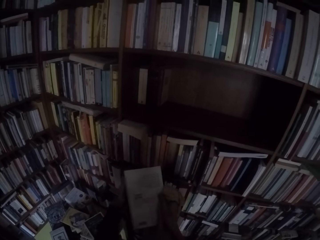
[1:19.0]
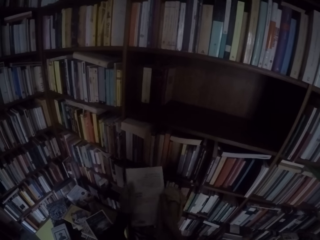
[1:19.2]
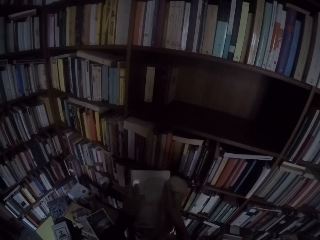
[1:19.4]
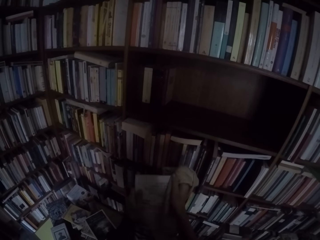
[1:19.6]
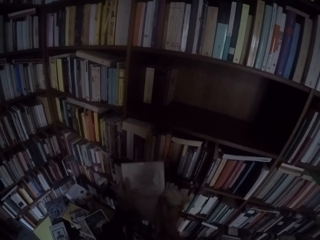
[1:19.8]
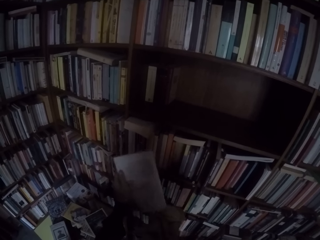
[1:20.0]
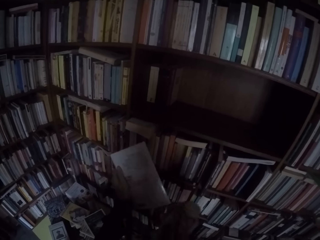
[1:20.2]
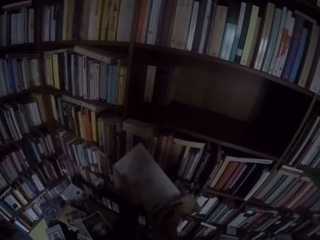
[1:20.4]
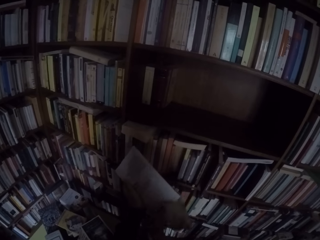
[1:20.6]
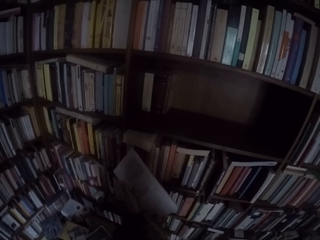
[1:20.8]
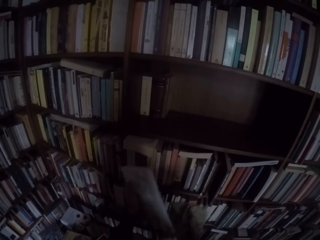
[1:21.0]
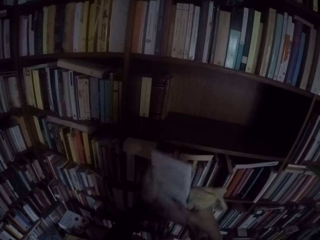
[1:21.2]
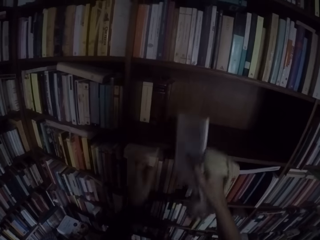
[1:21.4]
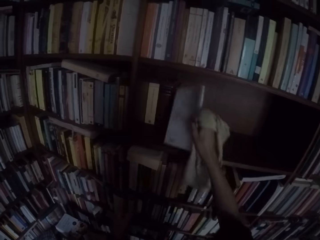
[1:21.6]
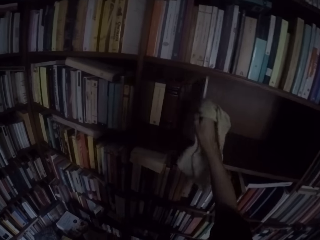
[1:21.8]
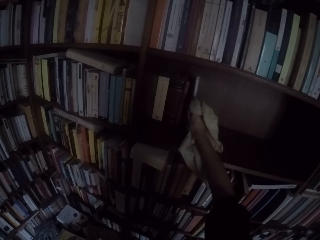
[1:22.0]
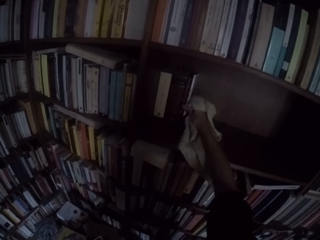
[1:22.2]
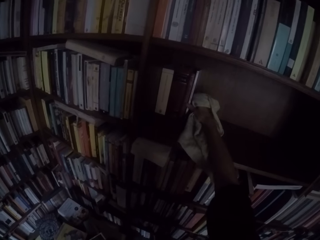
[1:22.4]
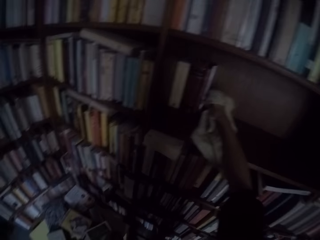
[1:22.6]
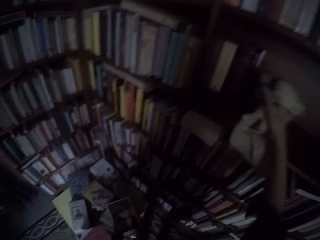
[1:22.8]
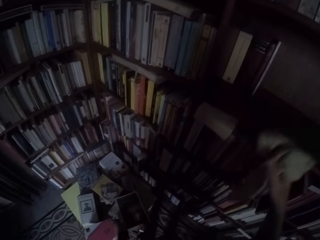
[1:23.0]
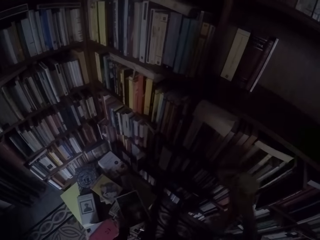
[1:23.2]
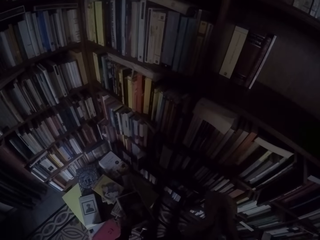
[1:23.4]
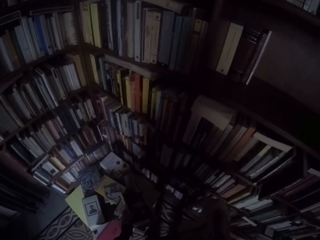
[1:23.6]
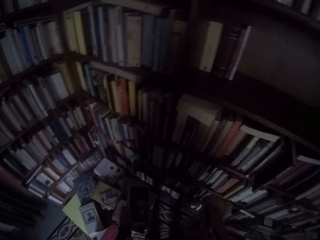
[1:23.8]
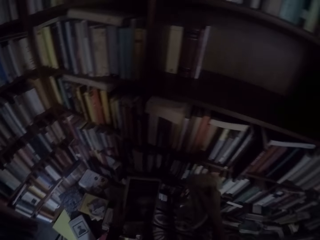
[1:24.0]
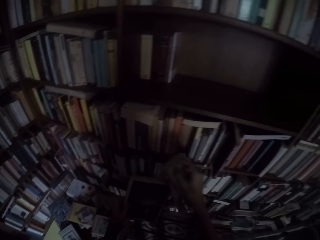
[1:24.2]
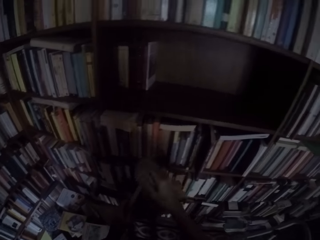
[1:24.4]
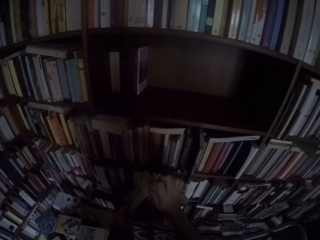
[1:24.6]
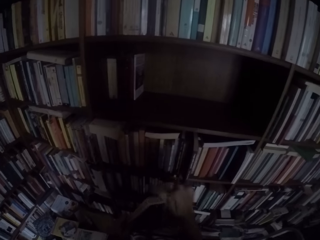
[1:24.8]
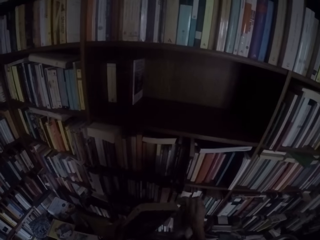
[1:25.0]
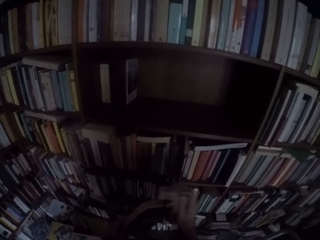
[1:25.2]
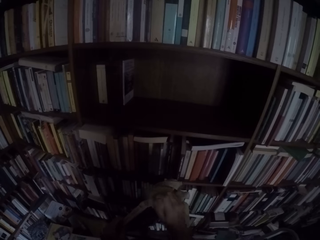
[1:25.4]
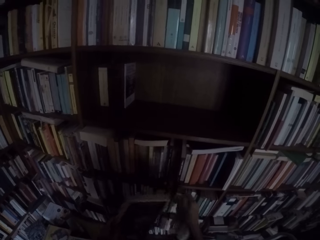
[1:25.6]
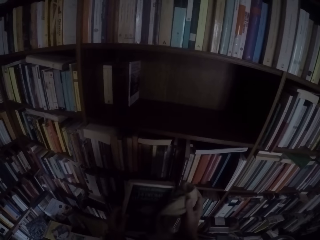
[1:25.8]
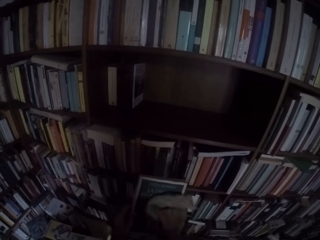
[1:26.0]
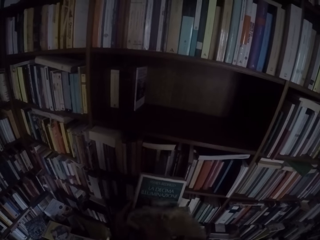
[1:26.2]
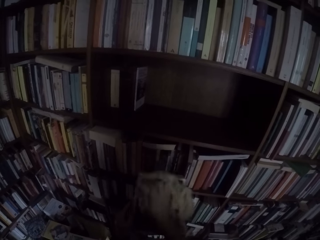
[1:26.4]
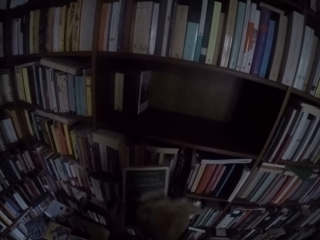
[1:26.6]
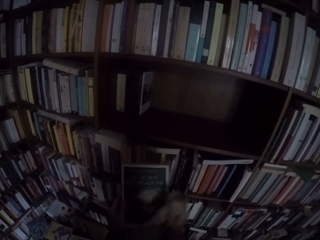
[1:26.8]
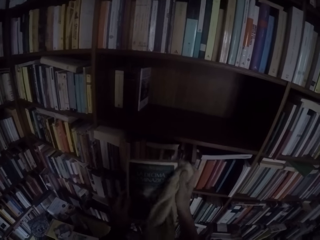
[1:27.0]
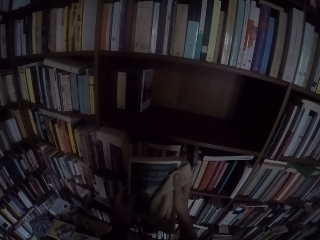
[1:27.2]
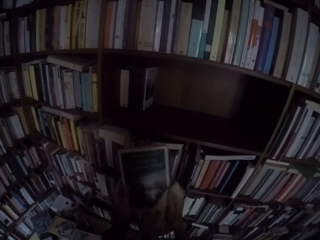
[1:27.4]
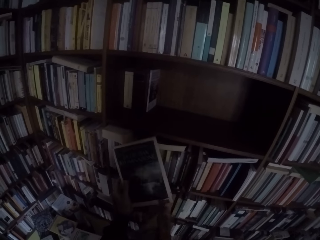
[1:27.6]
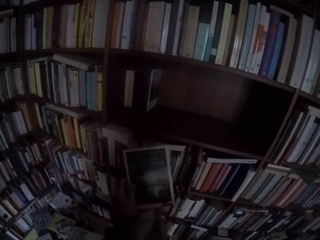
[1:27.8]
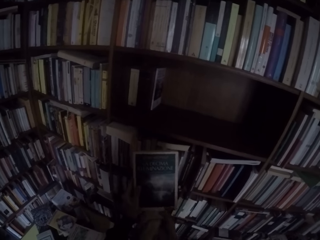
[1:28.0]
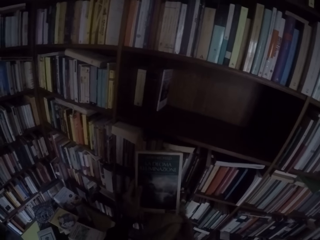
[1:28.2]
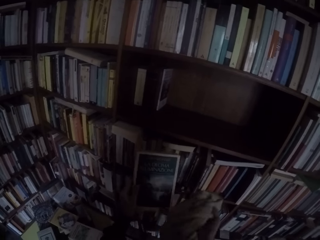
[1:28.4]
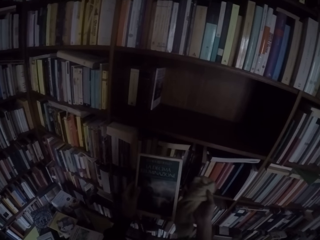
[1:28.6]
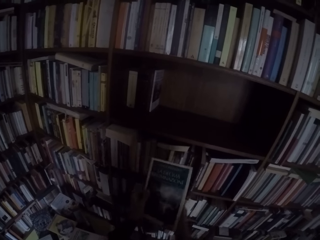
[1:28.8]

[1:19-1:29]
The camera wearer drops the book on the shelf with his right hand. He picks another book from the table with his left hand. He wipes the book with the towel in his right hand.

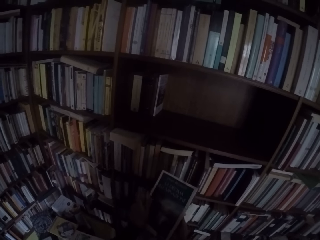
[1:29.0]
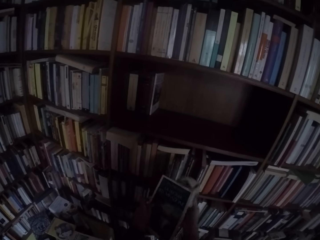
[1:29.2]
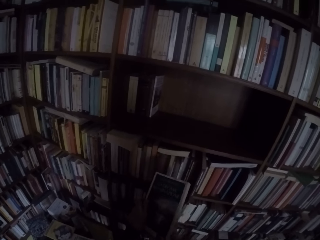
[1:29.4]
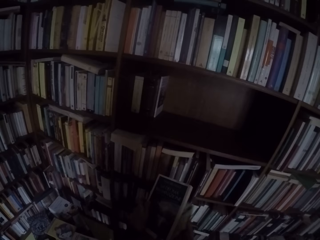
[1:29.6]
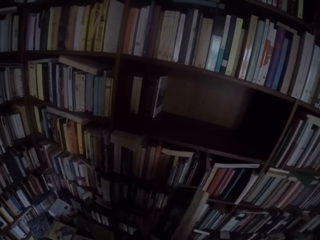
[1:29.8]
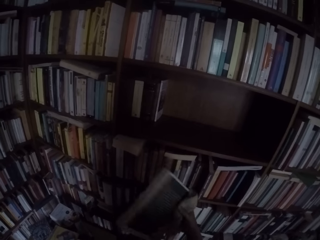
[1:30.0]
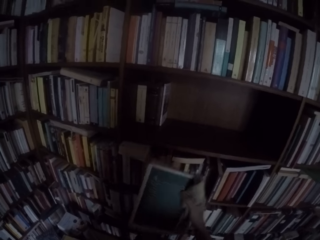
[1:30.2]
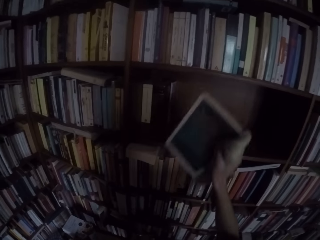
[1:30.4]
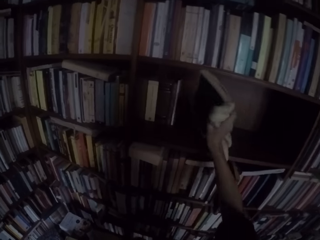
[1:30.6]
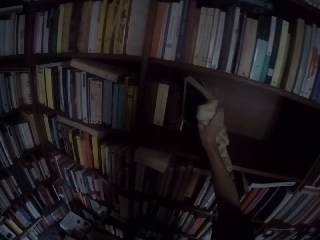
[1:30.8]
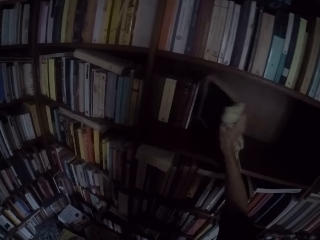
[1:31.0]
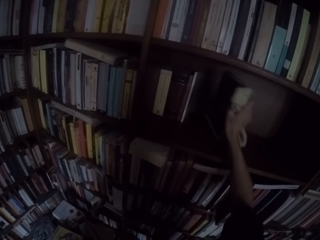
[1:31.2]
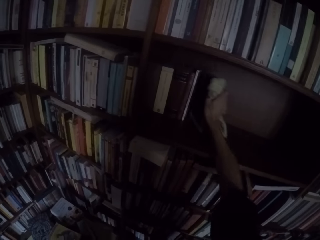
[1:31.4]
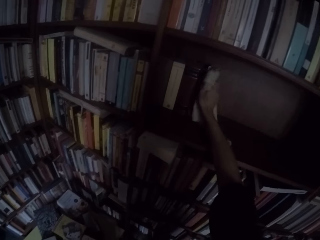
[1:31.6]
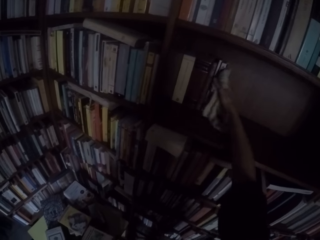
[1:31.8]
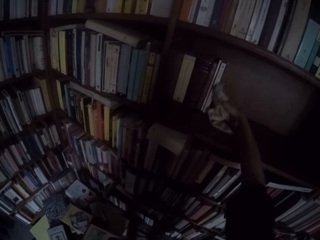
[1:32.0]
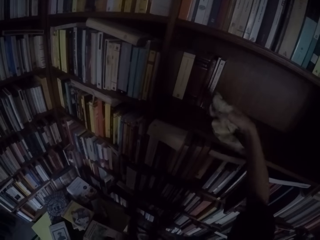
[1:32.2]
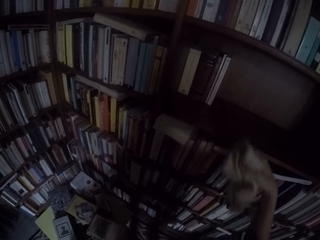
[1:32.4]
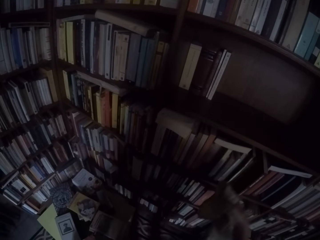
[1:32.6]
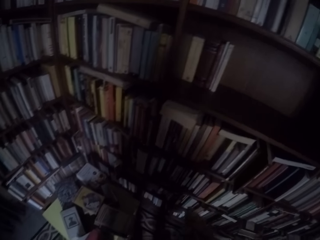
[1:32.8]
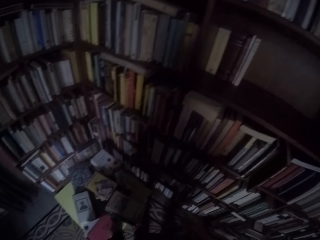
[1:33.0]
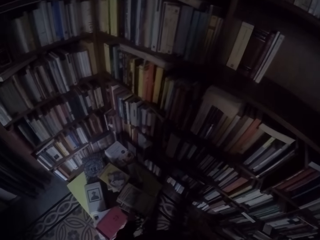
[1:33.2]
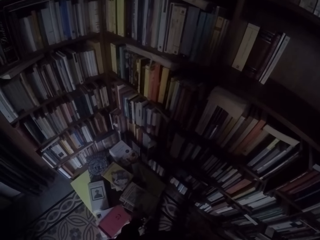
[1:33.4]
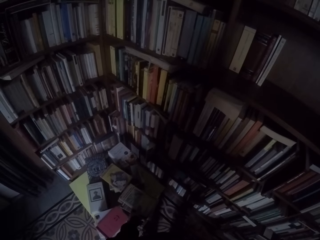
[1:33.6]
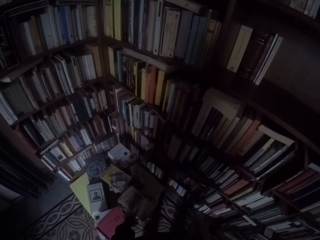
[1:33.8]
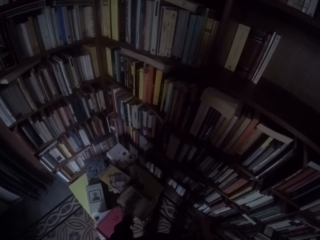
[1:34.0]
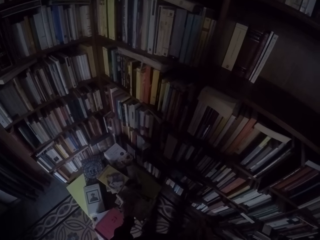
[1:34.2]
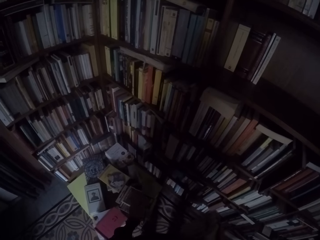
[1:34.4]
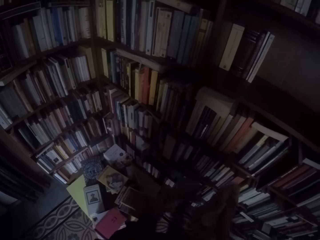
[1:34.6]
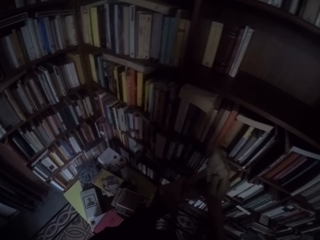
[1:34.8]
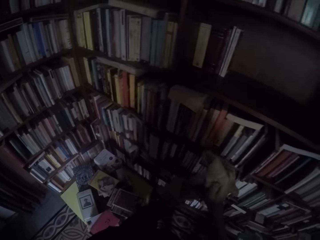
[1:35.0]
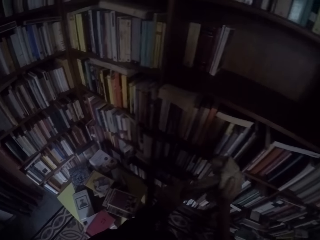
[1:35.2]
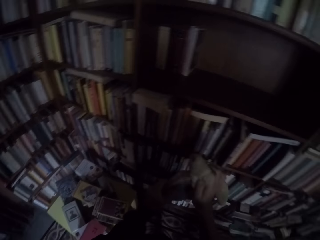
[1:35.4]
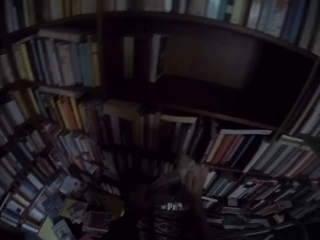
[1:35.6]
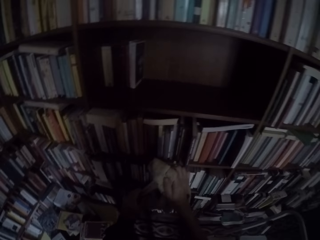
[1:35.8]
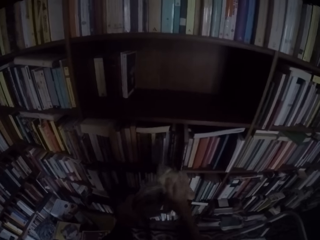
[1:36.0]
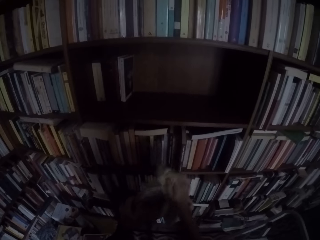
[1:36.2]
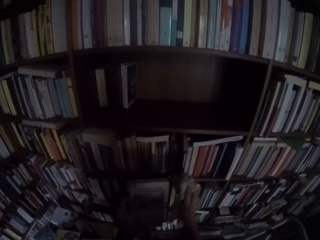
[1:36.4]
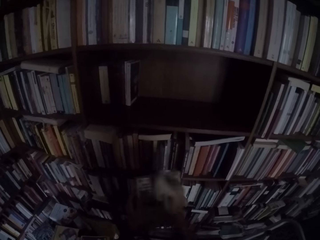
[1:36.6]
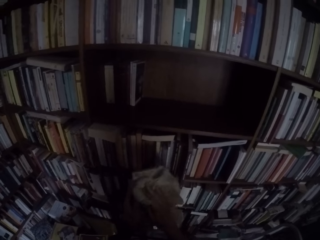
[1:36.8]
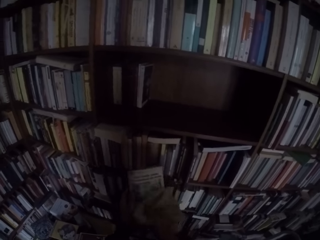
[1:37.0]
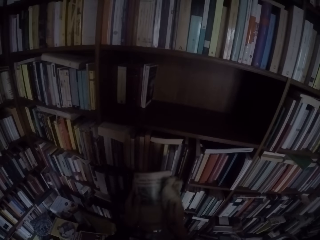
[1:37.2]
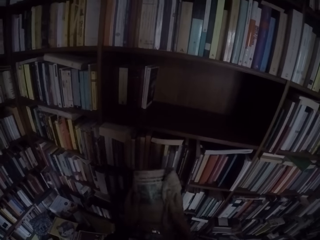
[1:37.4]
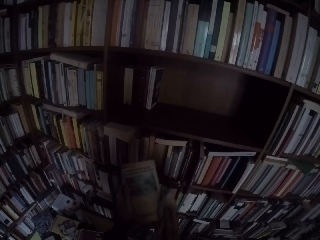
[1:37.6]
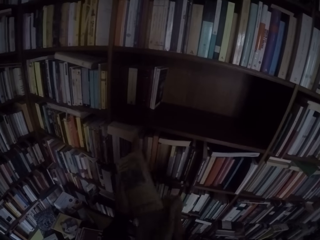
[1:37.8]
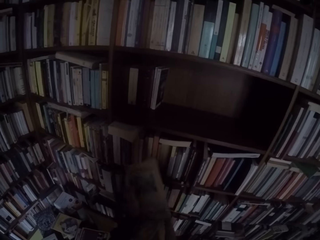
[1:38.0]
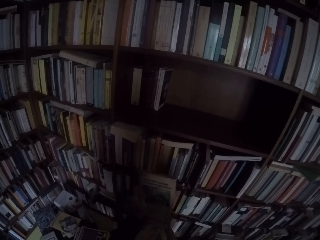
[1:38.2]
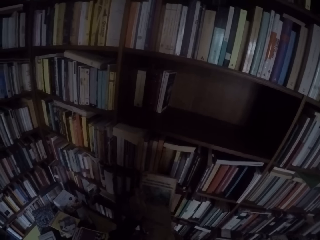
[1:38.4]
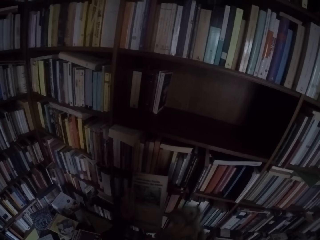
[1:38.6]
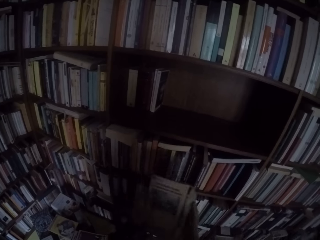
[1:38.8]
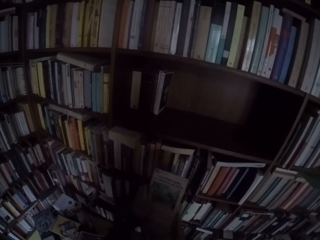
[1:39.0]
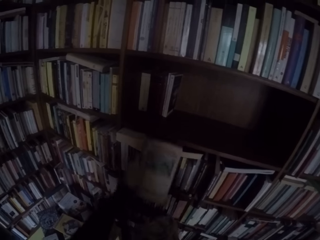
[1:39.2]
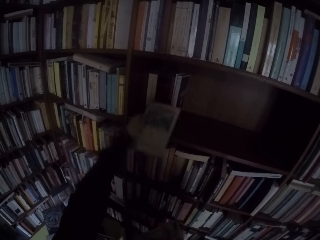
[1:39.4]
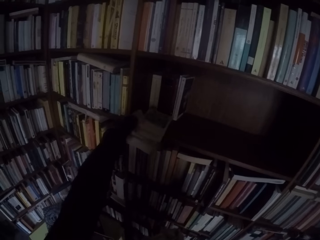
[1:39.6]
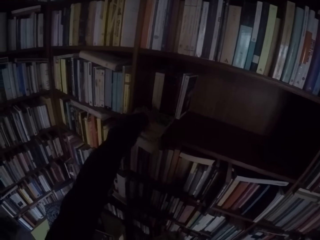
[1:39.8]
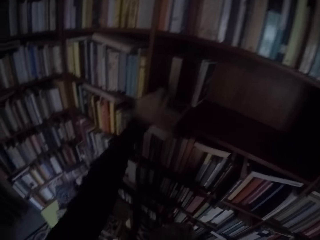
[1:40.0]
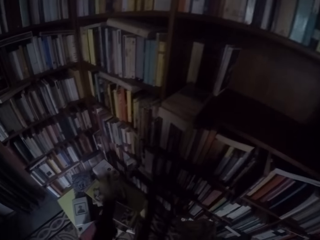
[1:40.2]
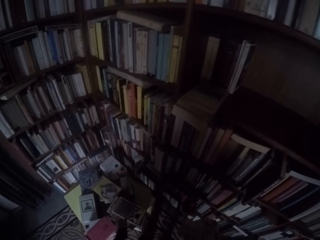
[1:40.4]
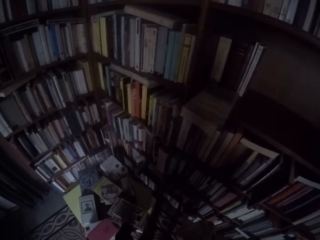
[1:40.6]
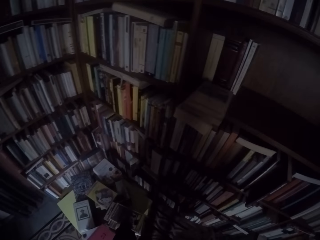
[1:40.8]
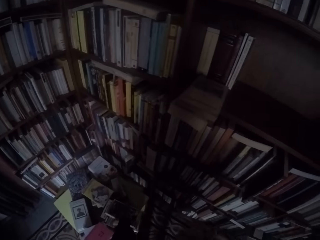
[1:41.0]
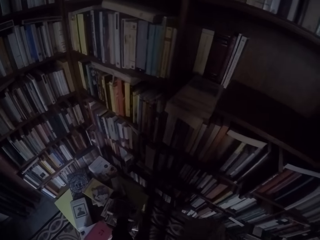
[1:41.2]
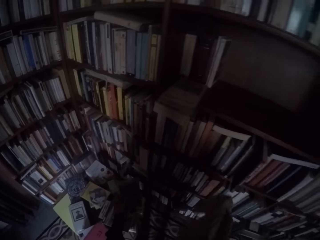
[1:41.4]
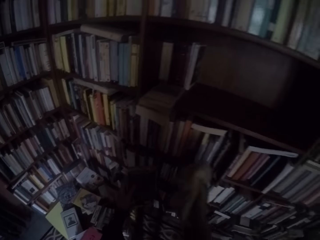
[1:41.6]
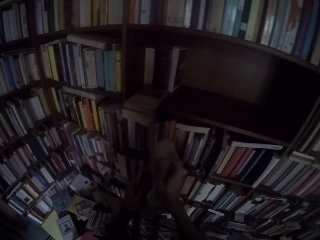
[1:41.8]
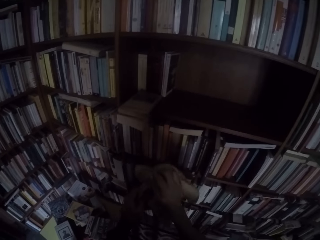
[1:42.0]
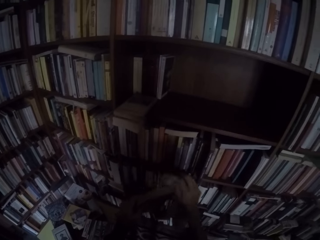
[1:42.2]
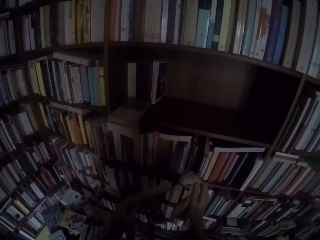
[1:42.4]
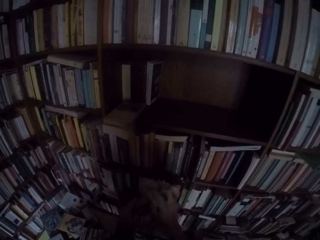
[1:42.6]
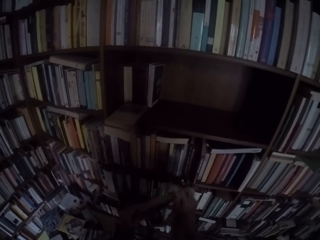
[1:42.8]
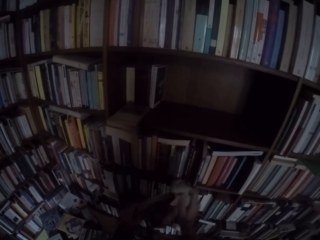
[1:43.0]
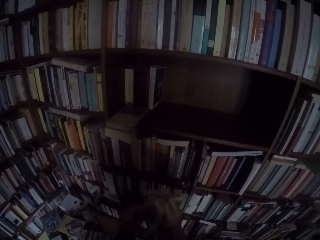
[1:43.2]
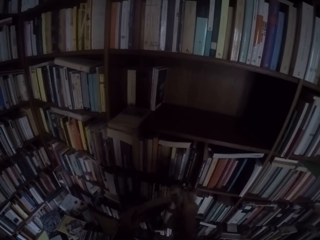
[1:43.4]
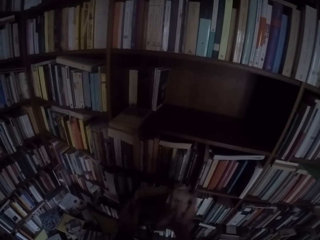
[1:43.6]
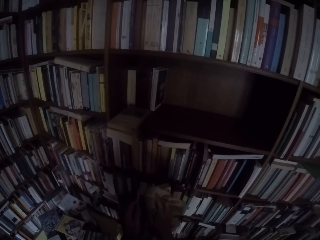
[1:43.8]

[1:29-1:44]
The camera wearer drops the book on the shelf with his right hand. He picks another book from the table with his left hand. He wipes the book with the towel in his right hand. He drops the book on the shelf with his left hand. He picks another book from the table with his left hand. He wipes the book with the towel in his right hand.
